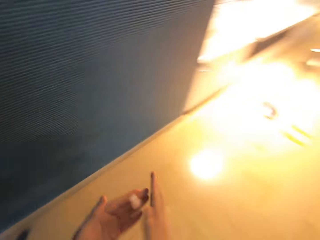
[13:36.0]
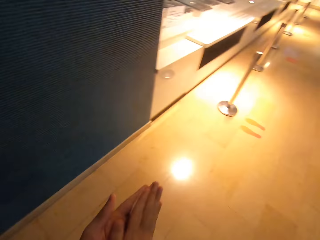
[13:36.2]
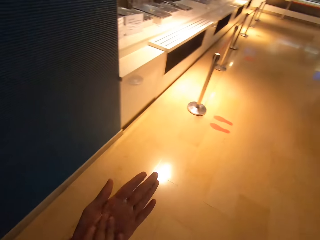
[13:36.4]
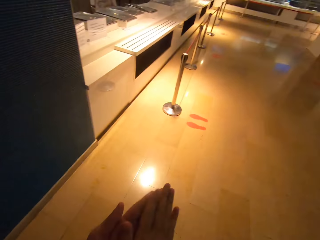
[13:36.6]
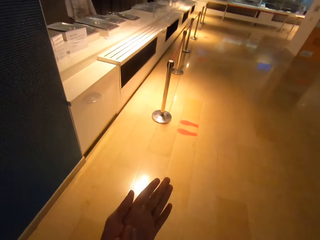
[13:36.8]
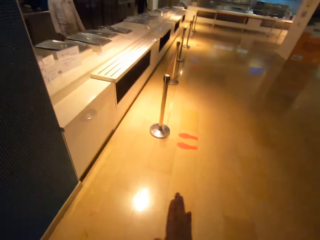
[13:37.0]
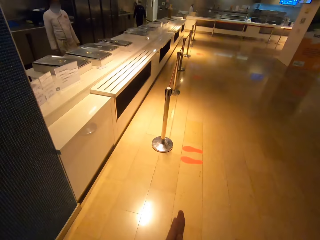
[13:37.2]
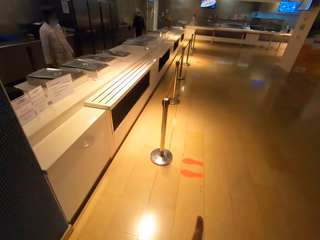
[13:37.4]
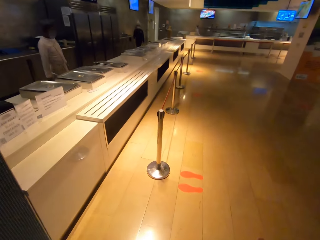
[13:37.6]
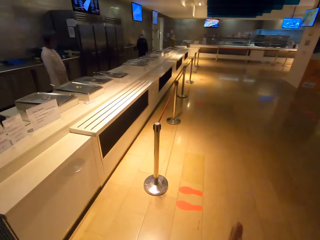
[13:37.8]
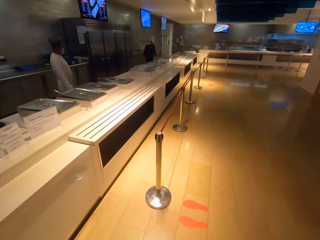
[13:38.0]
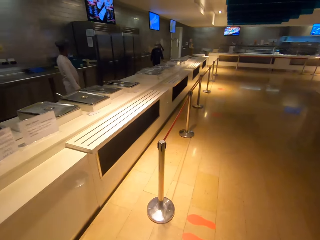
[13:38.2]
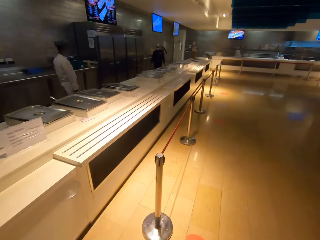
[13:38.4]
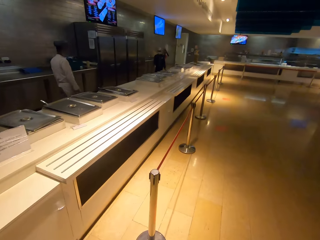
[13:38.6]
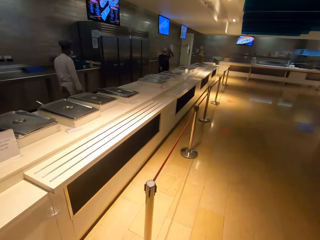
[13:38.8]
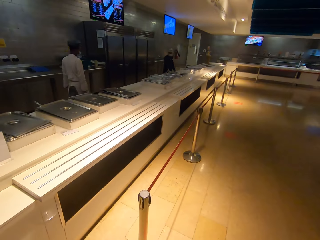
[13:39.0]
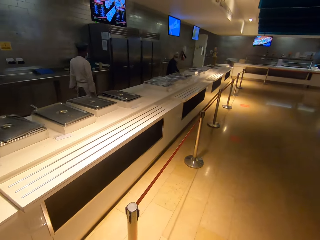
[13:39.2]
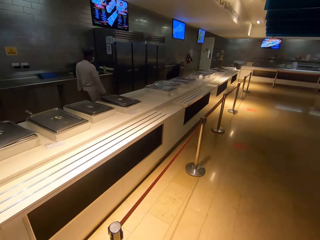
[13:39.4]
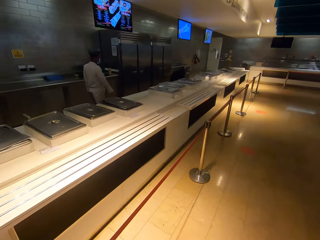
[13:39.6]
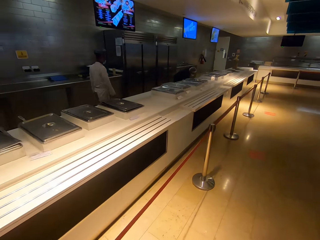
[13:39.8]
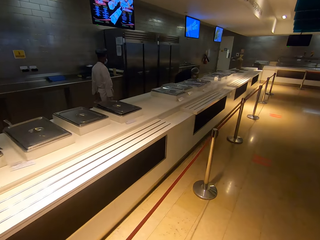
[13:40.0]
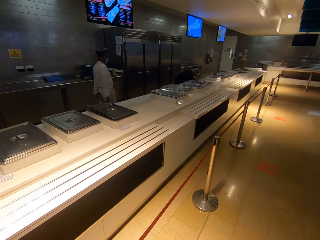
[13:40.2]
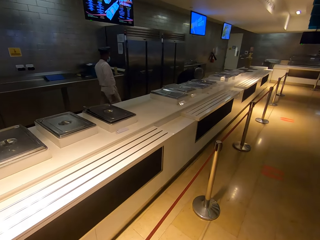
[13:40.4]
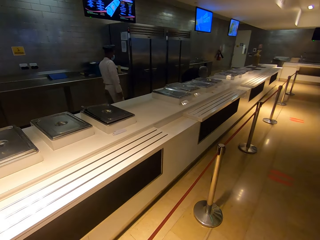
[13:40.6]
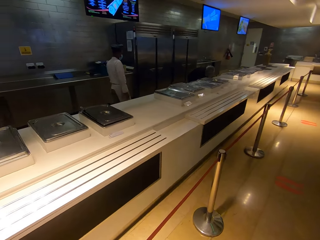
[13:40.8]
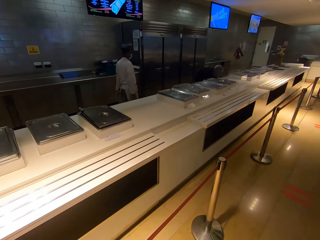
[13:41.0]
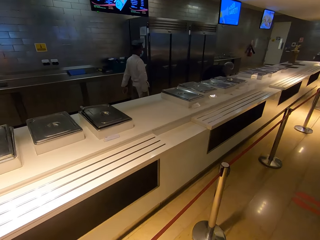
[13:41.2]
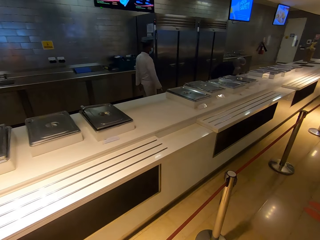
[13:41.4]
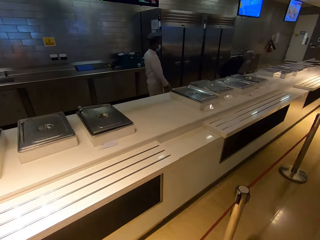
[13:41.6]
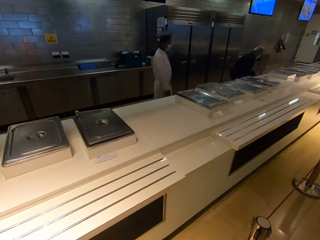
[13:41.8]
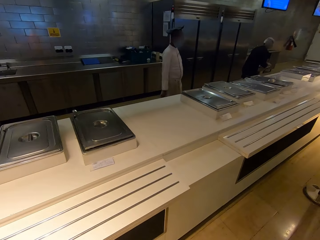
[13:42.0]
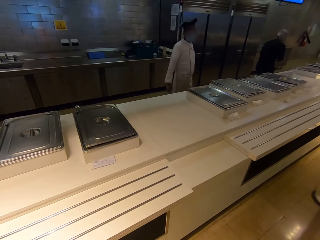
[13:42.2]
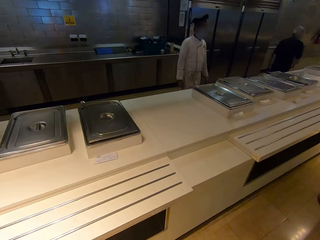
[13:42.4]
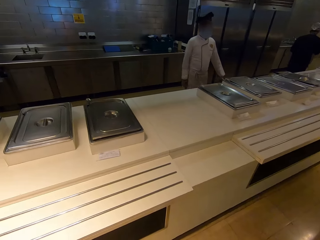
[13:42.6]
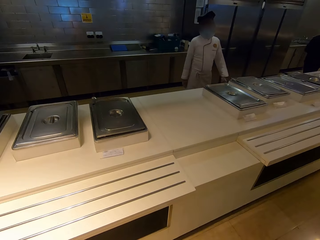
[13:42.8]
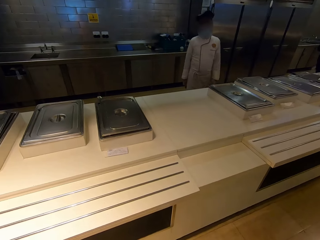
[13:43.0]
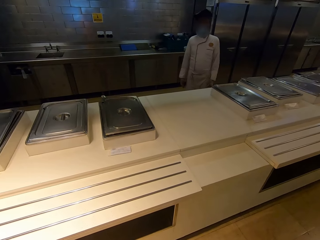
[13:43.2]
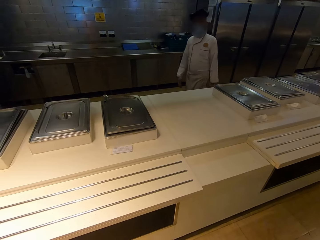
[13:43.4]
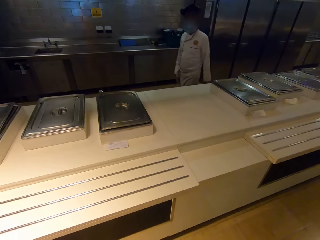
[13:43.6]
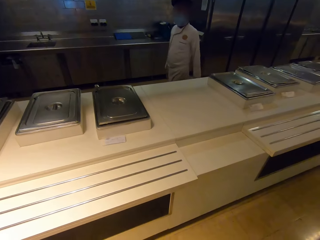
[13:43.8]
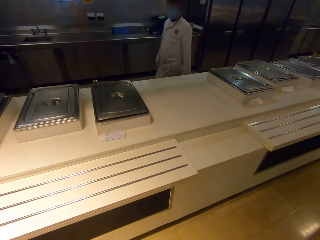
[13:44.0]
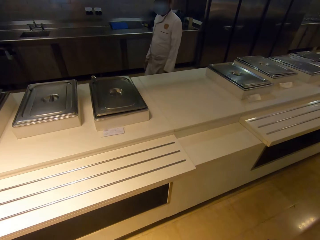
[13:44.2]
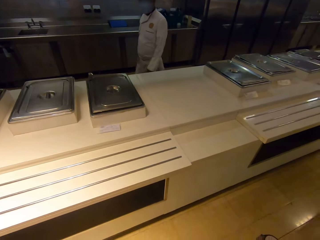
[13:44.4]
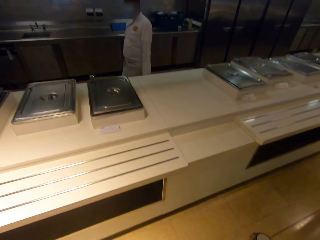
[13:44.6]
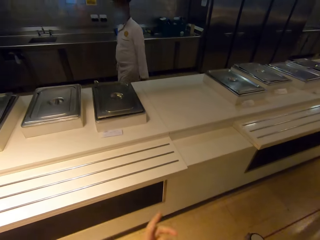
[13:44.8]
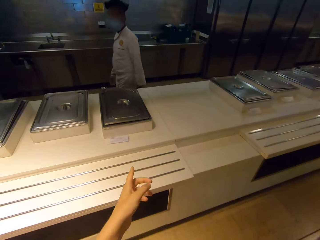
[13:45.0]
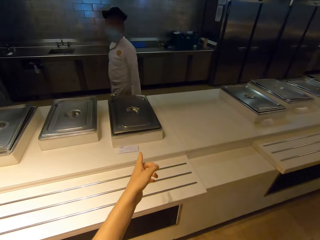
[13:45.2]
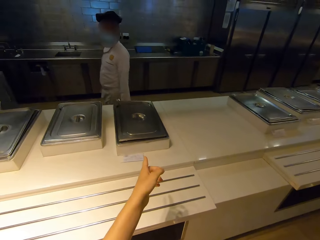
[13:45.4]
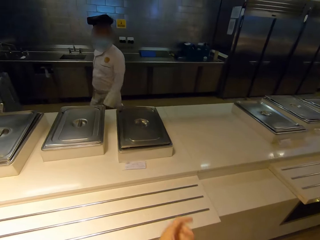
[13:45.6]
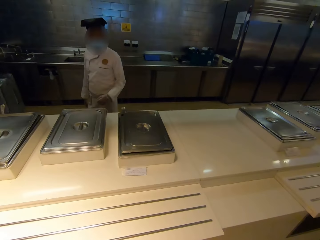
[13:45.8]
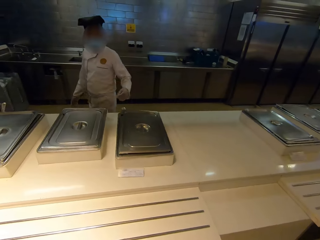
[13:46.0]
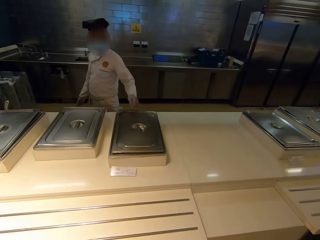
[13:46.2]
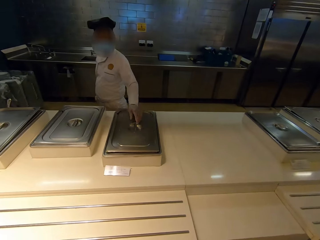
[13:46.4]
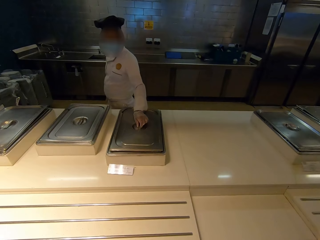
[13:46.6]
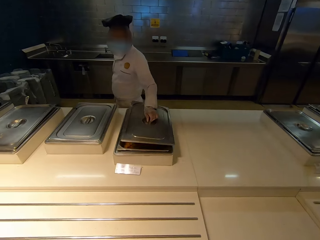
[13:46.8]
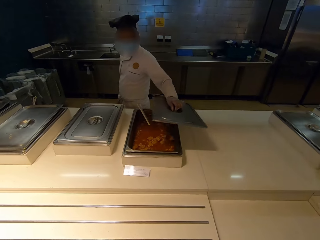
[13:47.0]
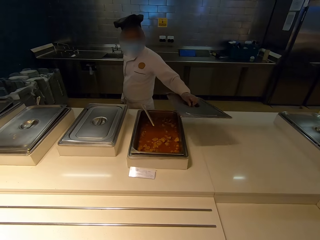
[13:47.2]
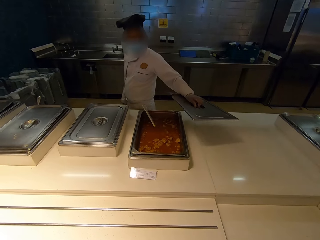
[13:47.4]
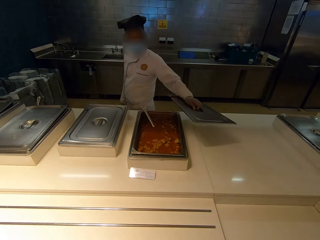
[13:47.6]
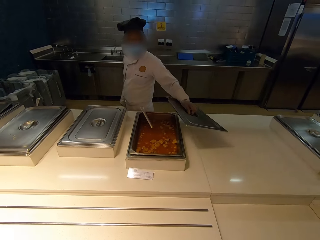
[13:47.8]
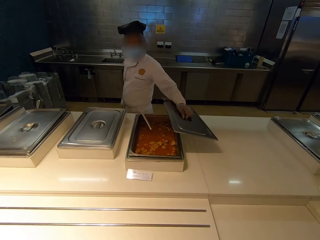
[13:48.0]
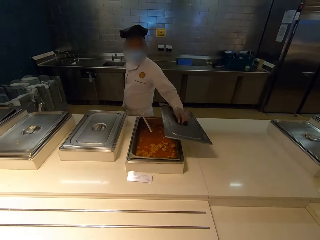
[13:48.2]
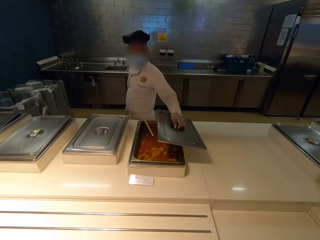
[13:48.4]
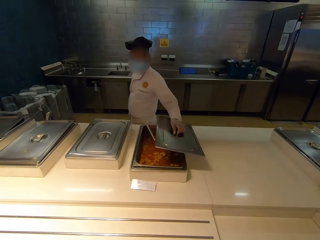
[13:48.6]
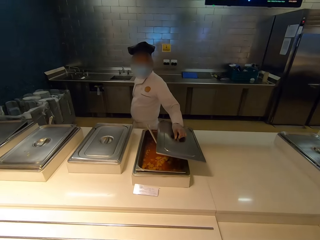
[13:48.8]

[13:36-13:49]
The camera wearer rubs hand sanitizer on the hands. They walk around. A chef walks. The camera wearer speaks with gestures. They point at a saucer or buffet tray. Another chef opens the buffet tray with meat stew.

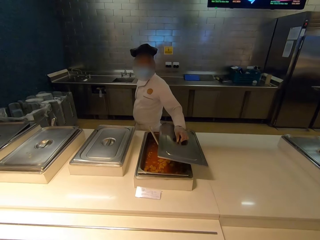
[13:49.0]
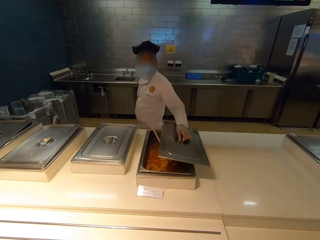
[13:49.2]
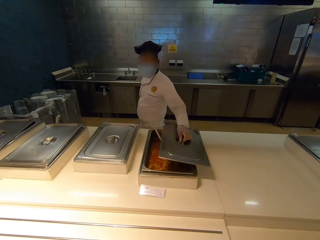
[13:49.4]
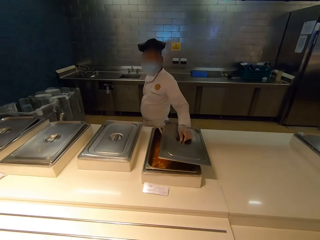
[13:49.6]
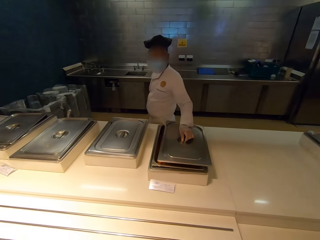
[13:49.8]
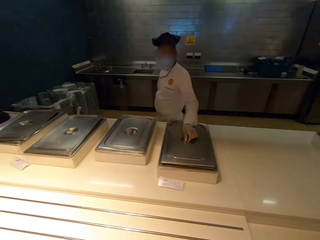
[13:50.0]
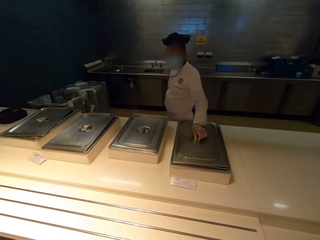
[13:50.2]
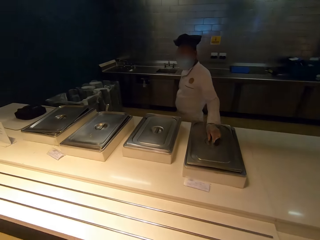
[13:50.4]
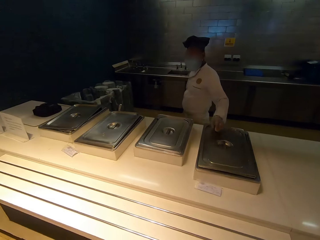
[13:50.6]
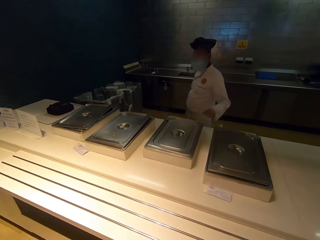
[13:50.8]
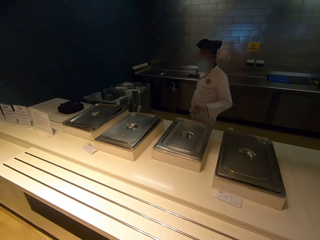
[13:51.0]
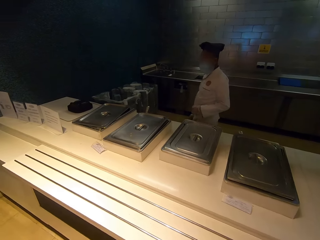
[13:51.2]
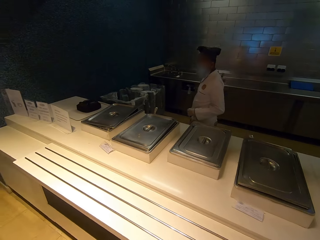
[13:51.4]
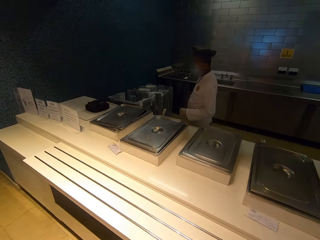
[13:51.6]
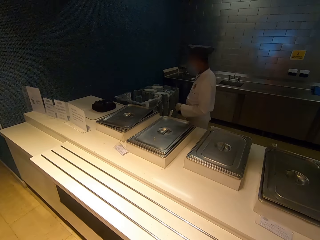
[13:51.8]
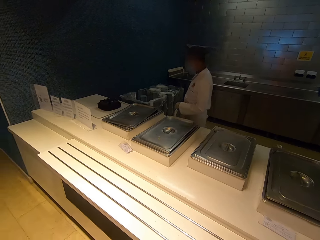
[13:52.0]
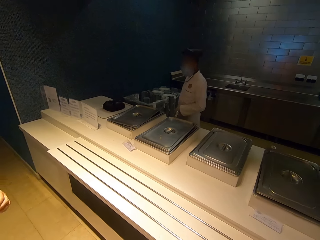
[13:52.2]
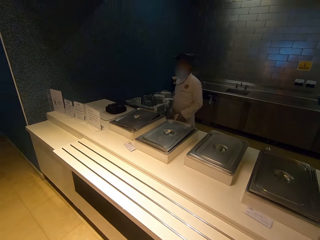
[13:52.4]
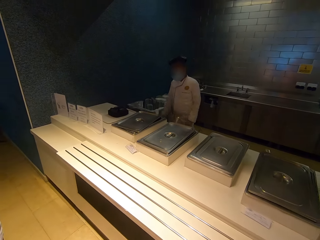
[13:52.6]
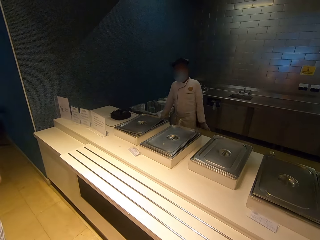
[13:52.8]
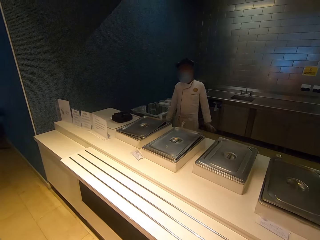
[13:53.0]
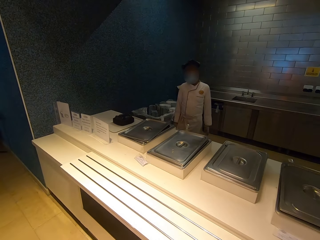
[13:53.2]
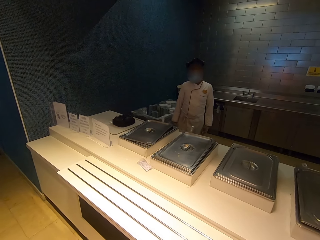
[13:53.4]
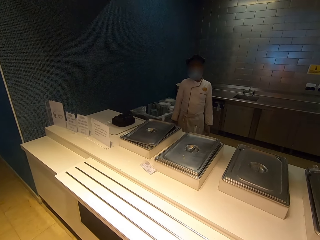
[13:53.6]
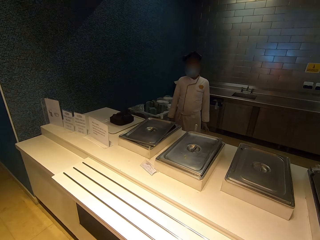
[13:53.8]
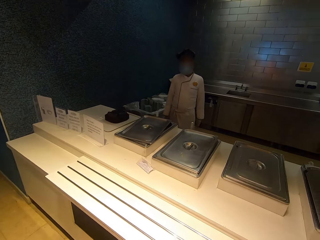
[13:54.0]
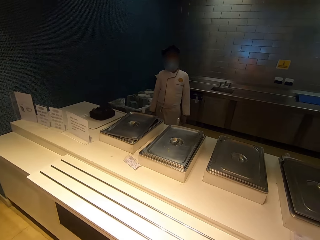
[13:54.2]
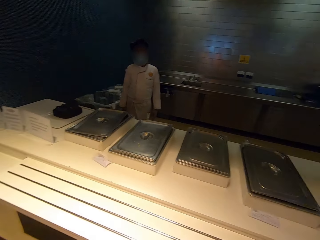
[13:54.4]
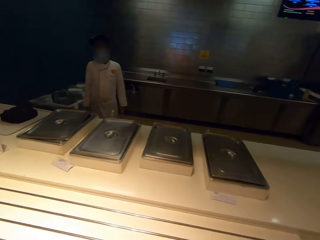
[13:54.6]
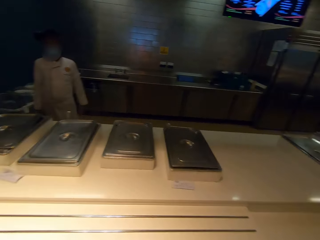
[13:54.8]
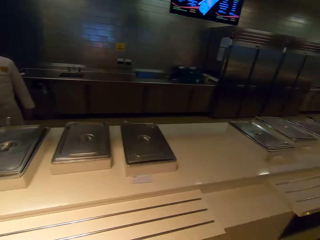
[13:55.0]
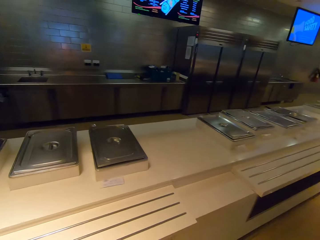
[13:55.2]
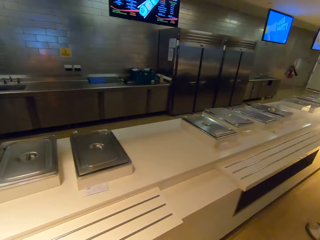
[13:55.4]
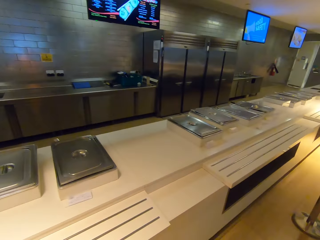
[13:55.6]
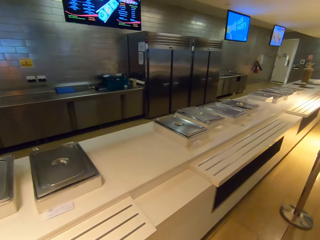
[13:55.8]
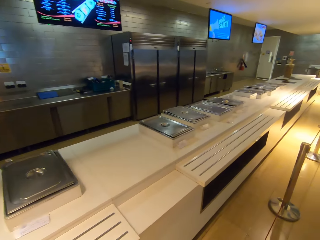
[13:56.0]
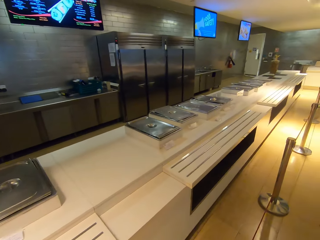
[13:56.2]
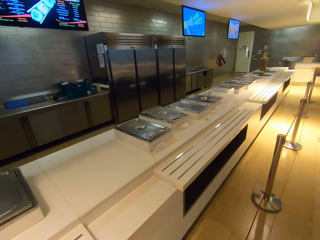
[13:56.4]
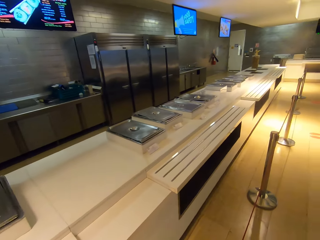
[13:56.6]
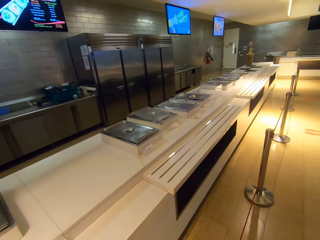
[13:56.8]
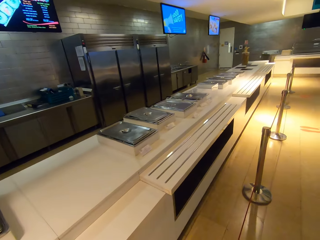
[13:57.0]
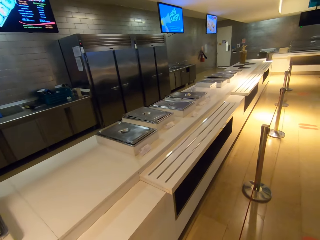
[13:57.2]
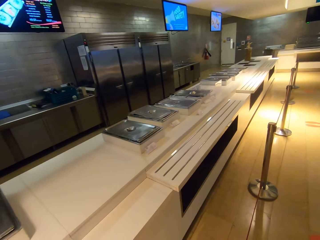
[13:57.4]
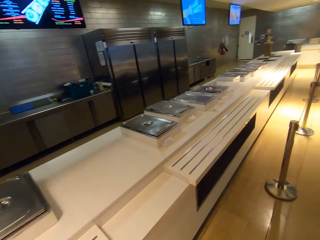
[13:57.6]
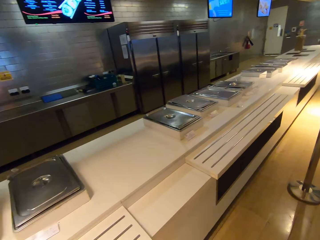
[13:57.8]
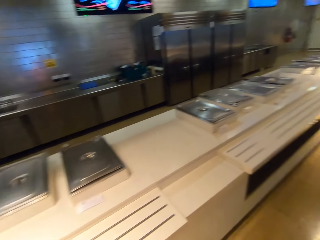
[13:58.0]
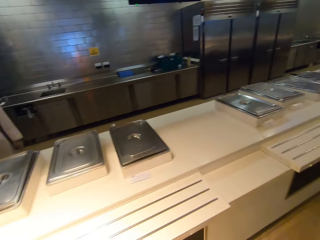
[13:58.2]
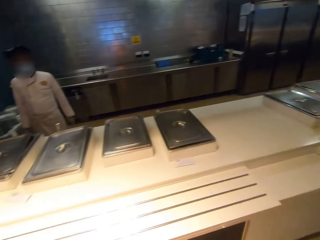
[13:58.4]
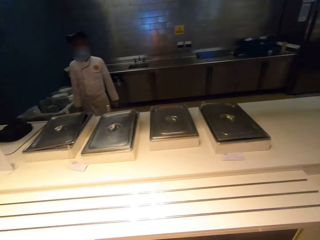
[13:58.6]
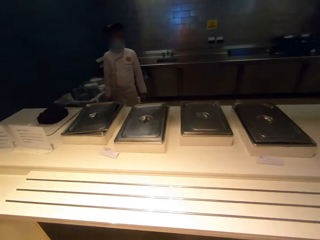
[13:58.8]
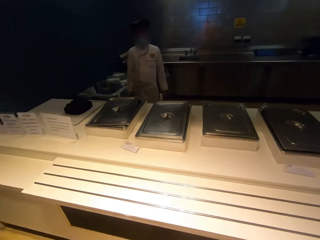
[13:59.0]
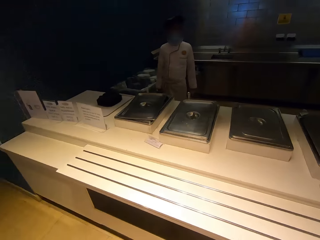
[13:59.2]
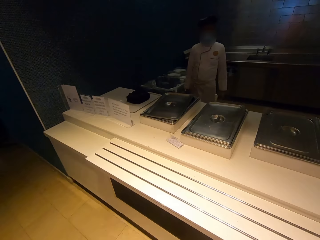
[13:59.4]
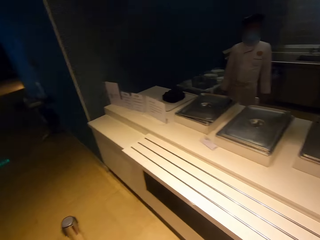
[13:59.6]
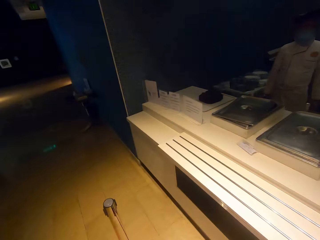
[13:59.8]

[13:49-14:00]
The camera wearer closes the buffet tray. They walk. They look around.
